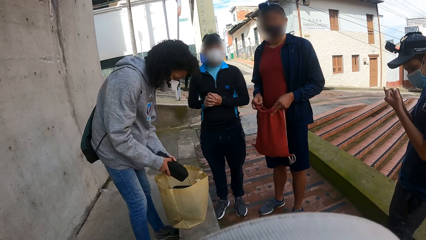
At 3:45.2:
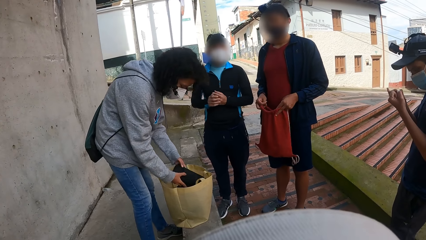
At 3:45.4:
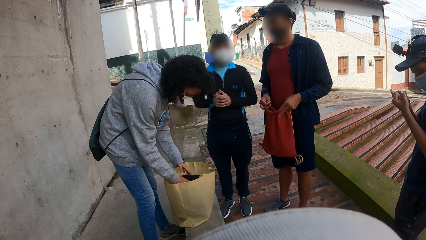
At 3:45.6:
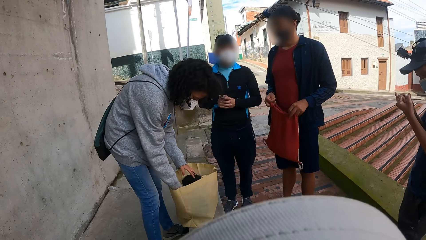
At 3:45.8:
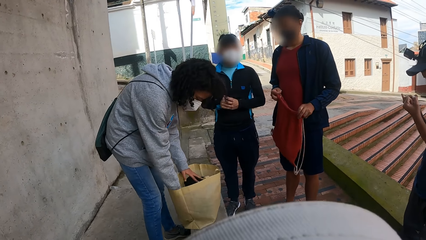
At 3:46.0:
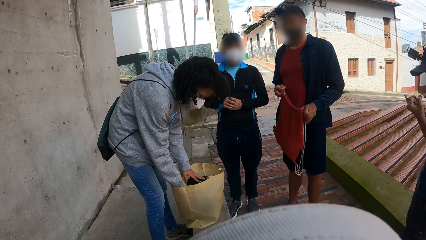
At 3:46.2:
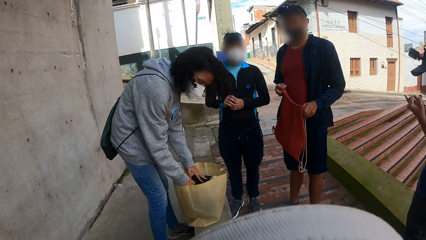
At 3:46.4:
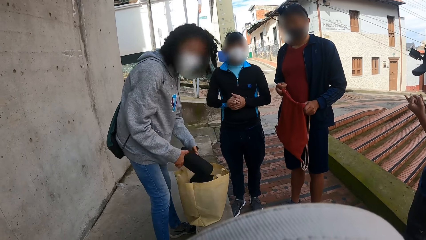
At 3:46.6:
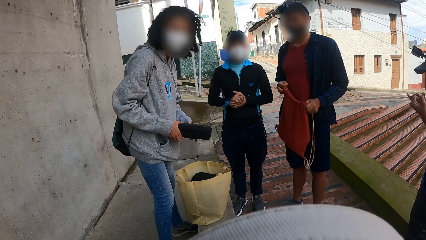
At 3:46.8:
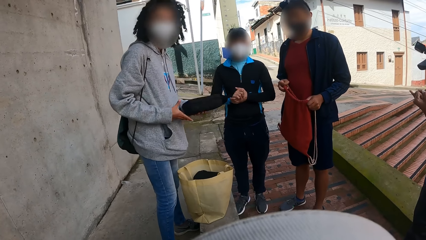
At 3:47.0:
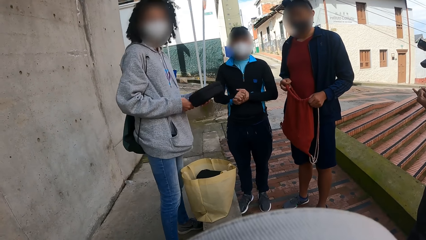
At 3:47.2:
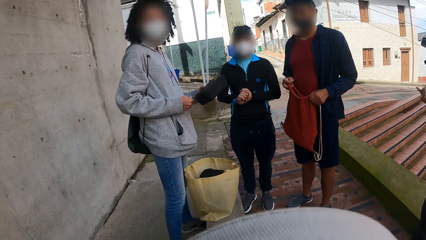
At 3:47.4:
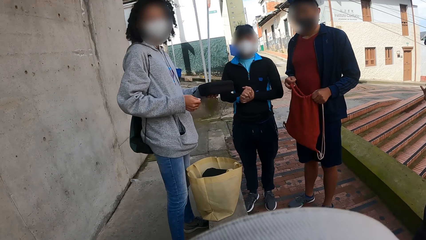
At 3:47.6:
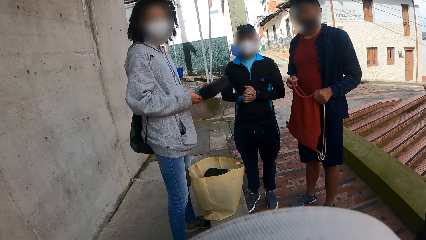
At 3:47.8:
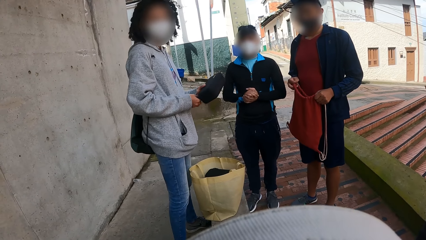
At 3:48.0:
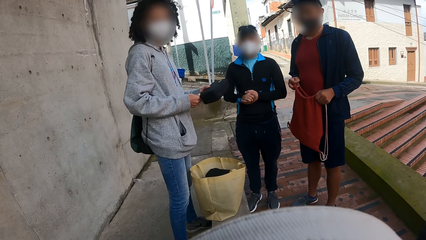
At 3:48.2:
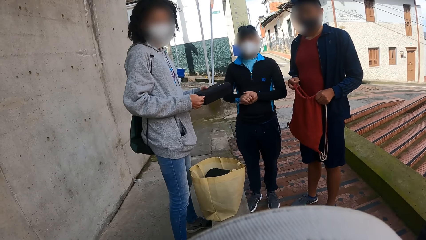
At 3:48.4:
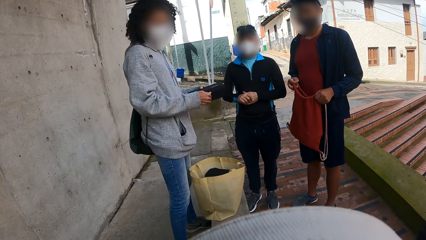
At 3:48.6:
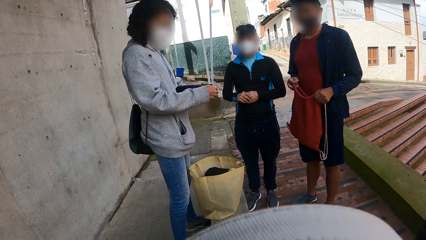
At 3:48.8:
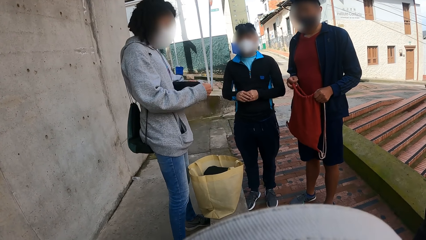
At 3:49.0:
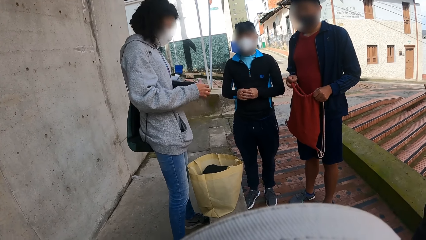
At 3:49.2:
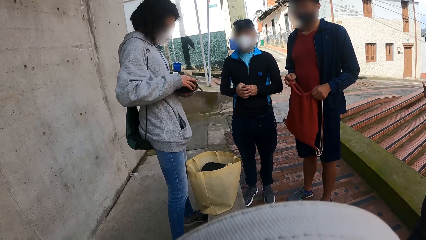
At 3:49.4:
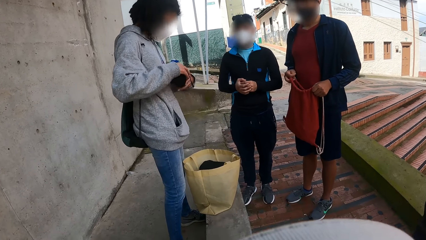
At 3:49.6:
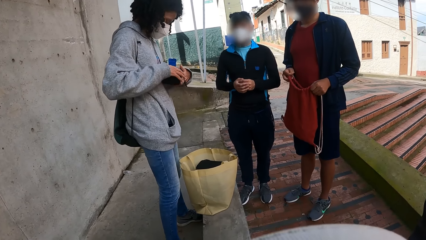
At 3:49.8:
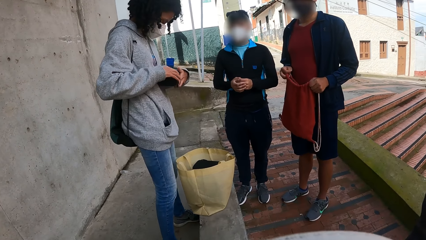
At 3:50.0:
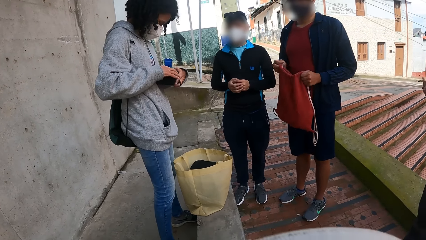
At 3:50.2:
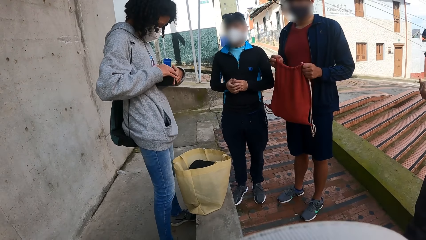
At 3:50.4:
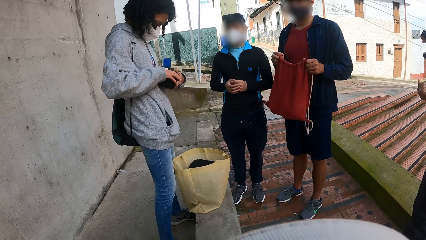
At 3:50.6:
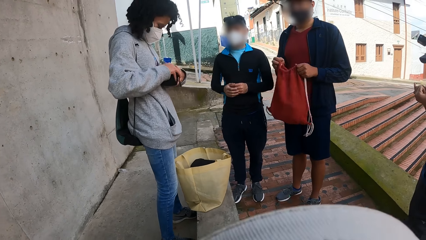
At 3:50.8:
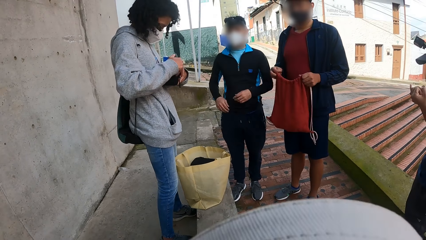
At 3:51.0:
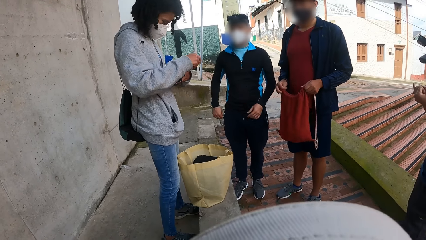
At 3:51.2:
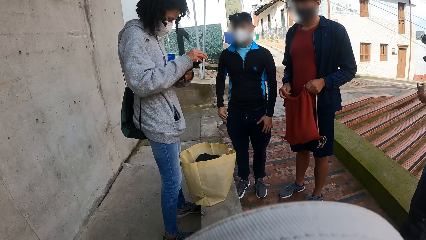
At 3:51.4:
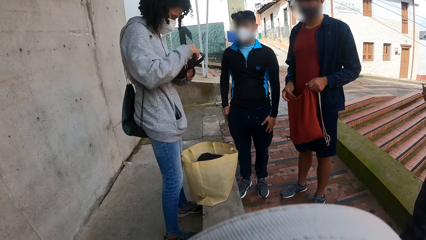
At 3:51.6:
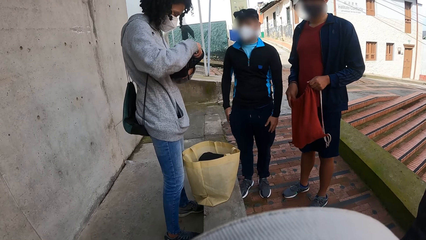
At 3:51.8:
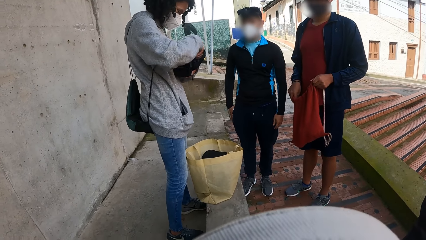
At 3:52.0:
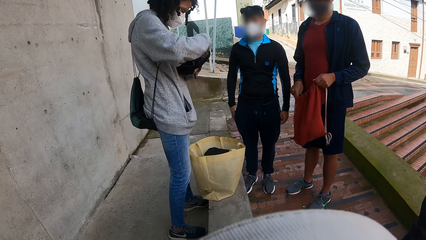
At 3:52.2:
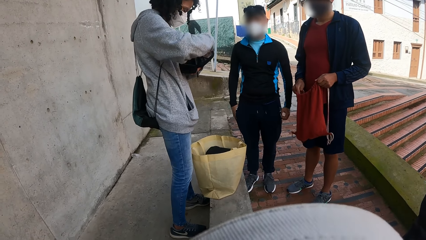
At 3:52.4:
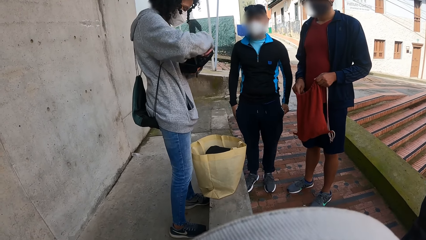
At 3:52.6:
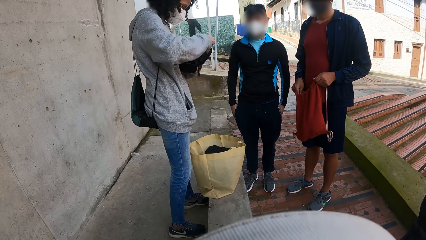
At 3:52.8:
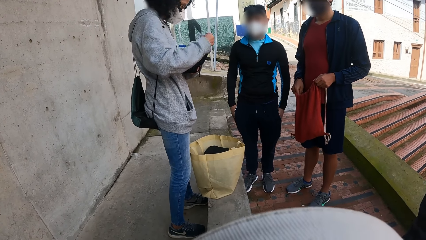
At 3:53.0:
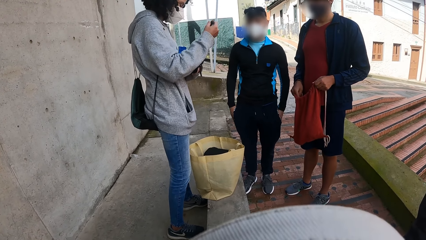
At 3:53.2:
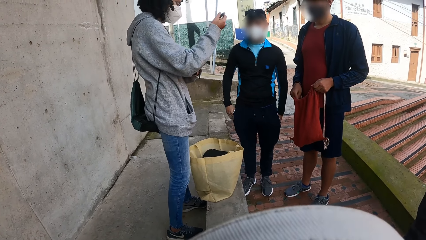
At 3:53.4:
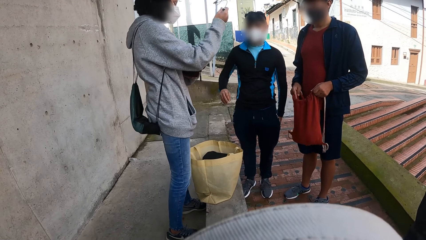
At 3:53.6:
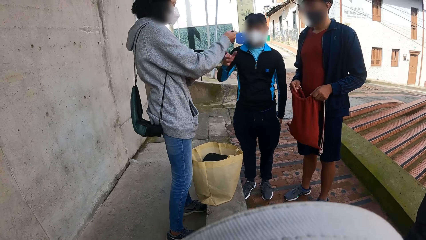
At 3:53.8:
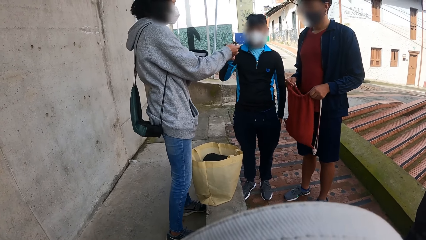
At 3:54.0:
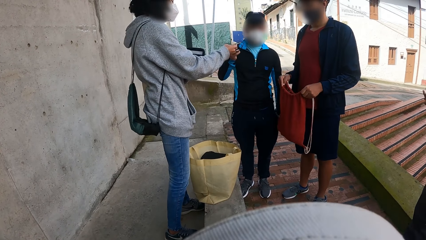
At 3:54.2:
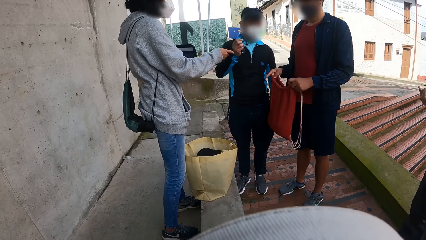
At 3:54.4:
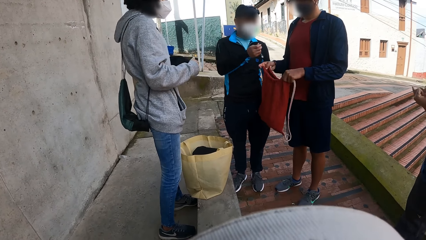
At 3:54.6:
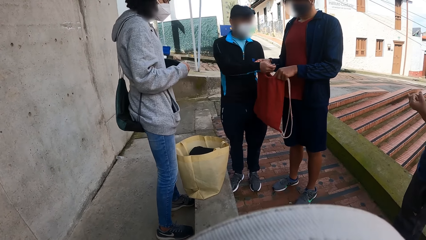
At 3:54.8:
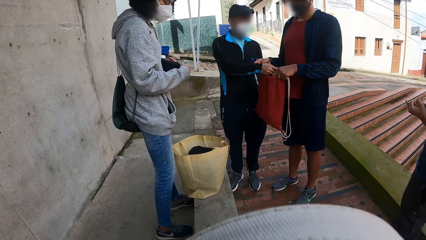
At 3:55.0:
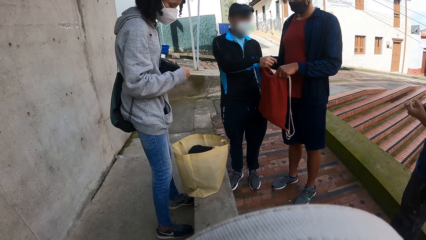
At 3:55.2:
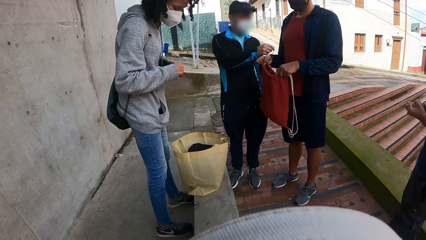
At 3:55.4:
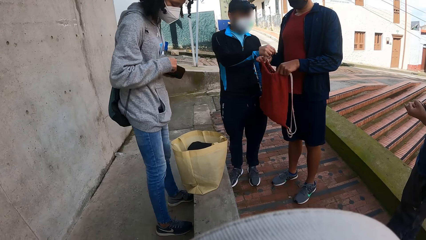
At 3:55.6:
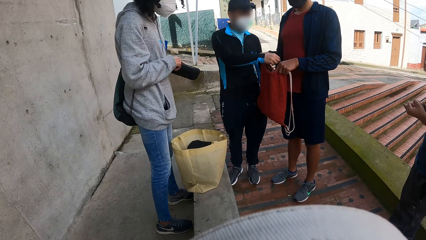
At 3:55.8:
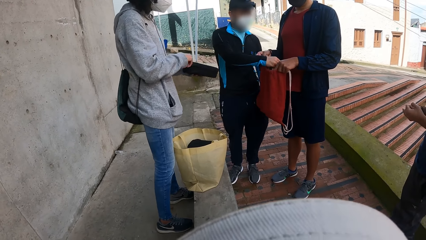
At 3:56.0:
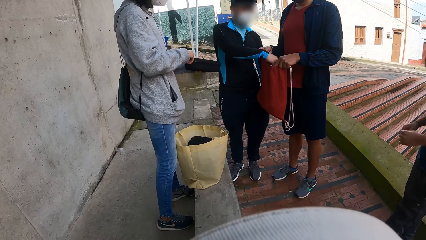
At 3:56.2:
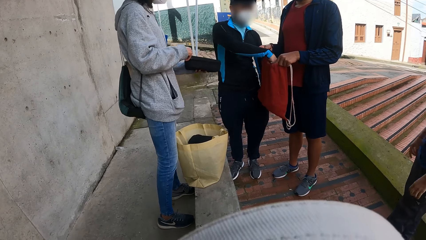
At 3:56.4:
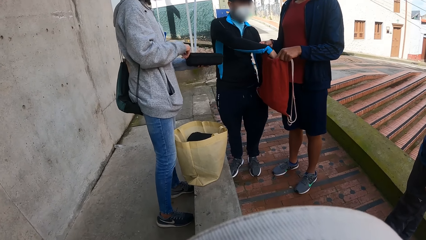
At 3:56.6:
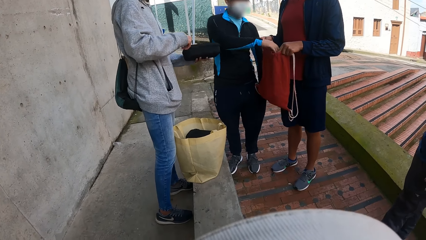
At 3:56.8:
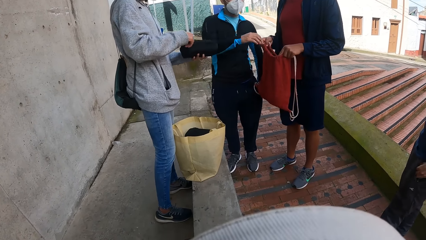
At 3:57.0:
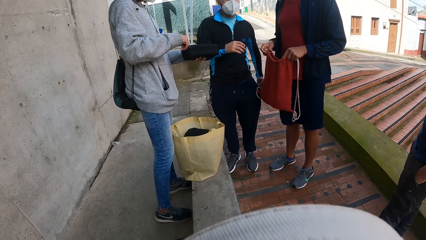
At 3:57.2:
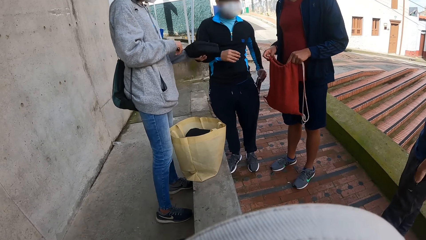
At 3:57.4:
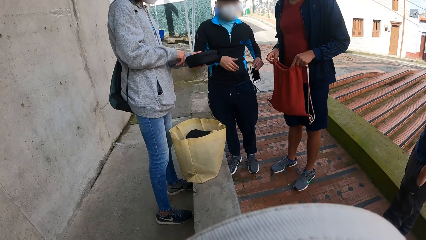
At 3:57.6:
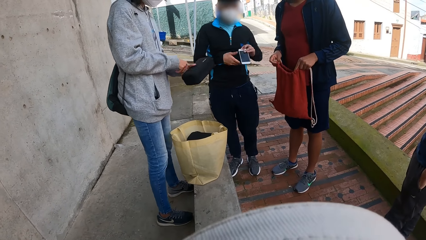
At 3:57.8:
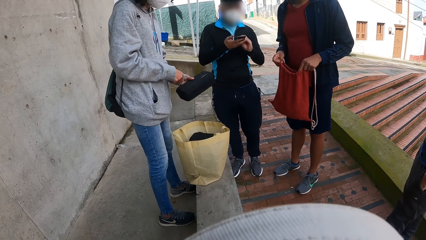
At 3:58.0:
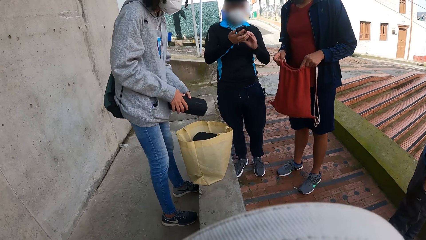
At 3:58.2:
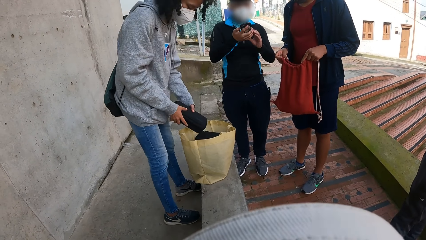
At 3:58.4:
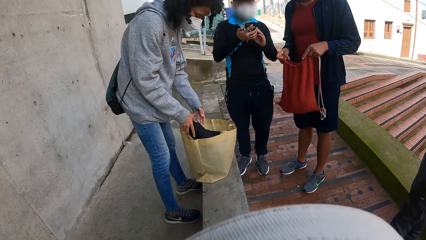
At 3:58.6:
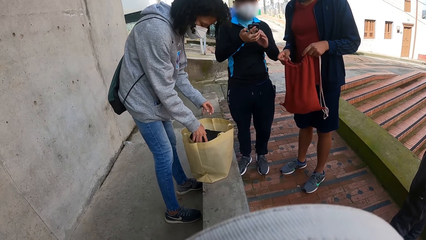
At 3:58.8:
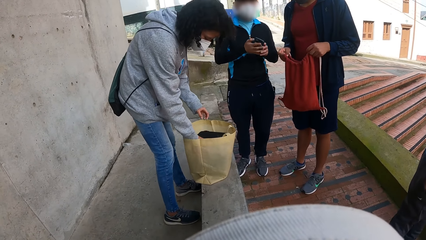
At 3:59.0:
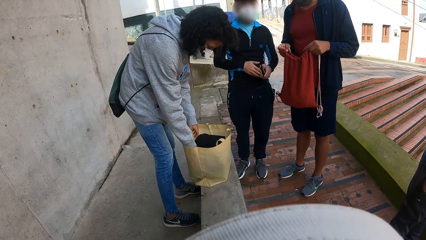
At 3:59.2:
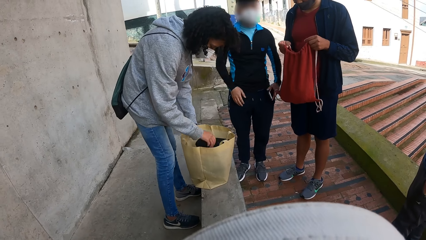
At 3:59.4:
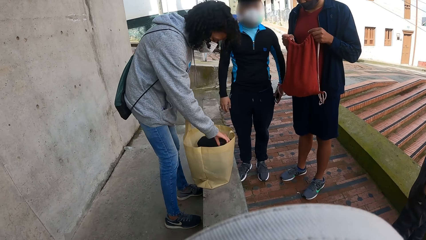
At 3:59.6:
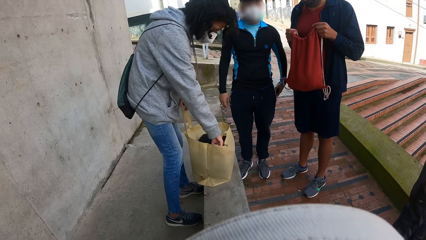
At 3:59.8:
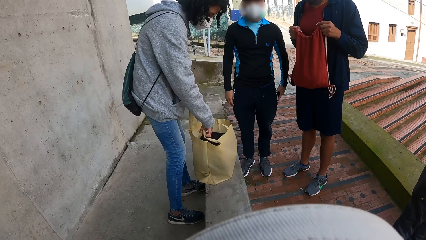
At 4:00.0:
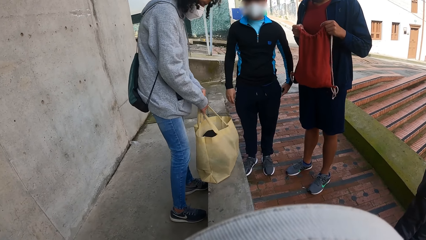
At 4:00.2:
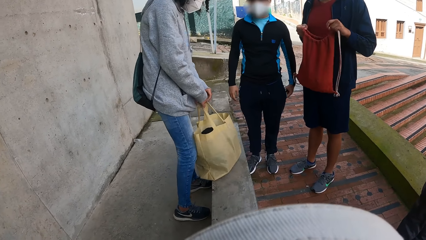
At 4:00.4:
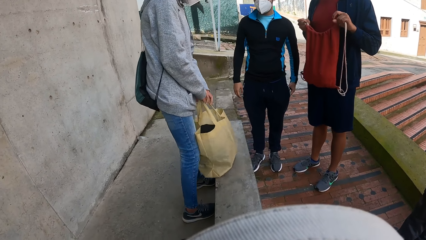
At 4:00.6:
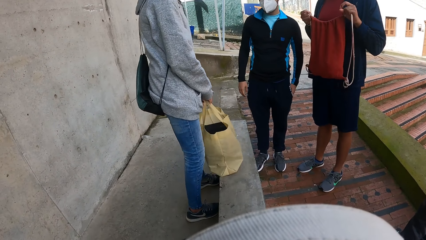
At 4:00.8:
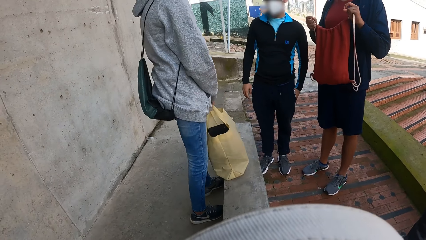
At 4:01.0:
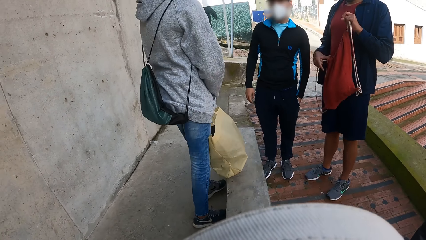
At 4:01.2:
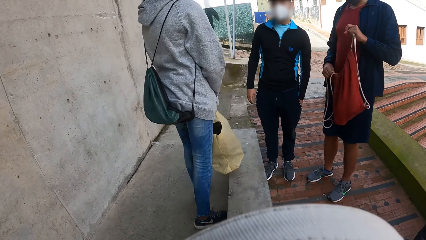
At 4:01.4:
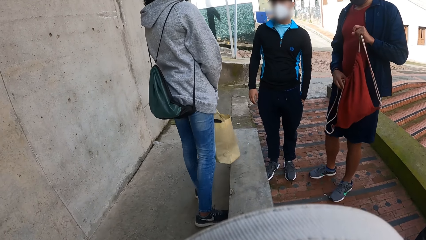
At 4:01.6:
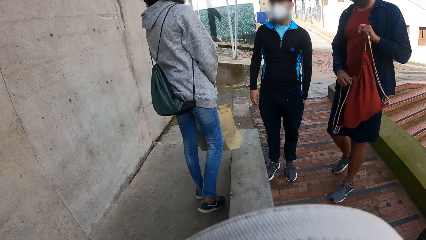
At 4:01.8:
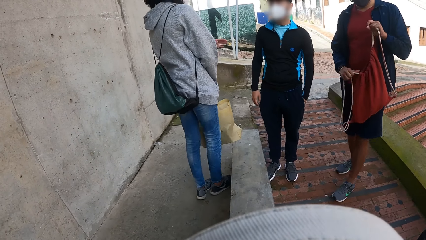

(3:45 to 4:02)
The woman places the black bag into the container bag with both hands. The woman takes a black bag from the container bag with her hands. The woman unzips the black bag with her right hand. The woman looks inside the bag. The woman passes a cord to a man with her right hand. The man puts the cord in his right hand into the red backpack in another man's hands. The woman zips the black bag with her right hand. The first man scrolls through the phone. The woman places the black bag into the container bag with her right hand. The woman picks up the bag. She holds the handle of the container bag with her hands.
